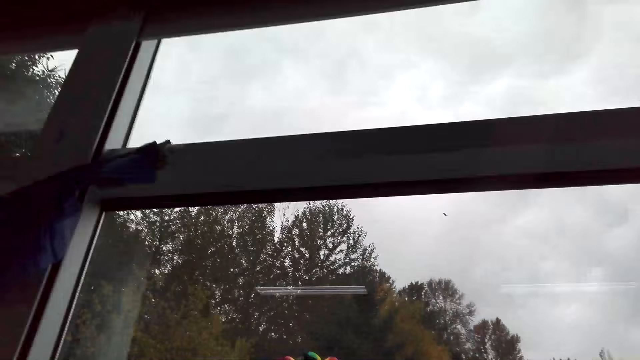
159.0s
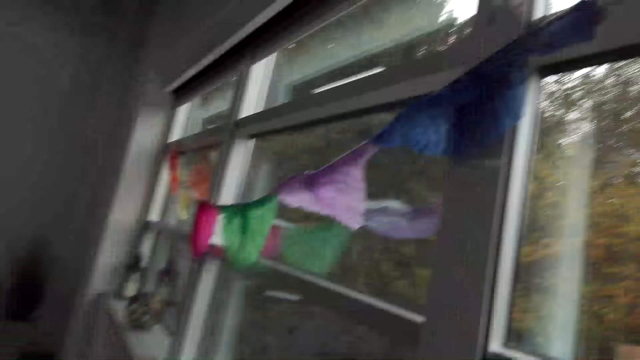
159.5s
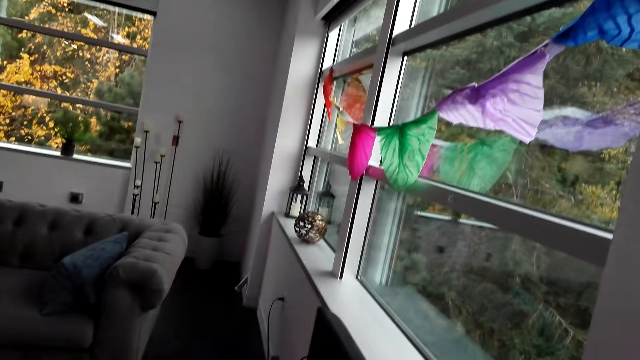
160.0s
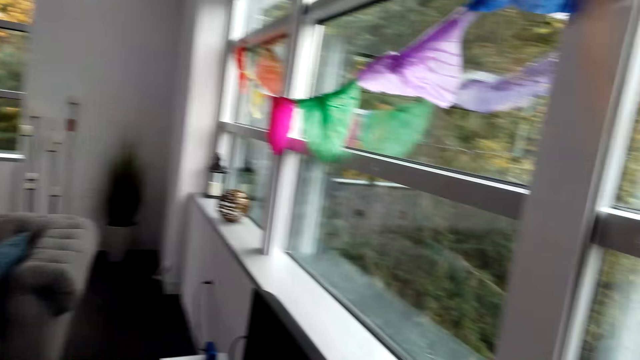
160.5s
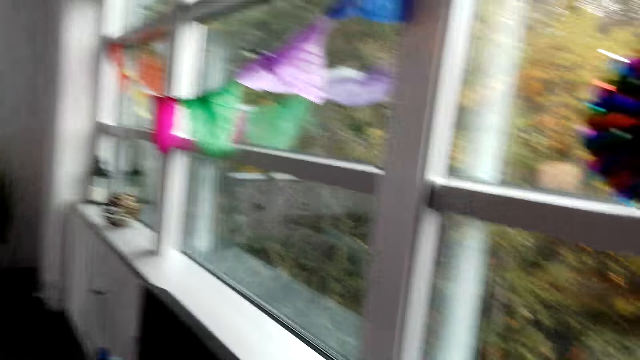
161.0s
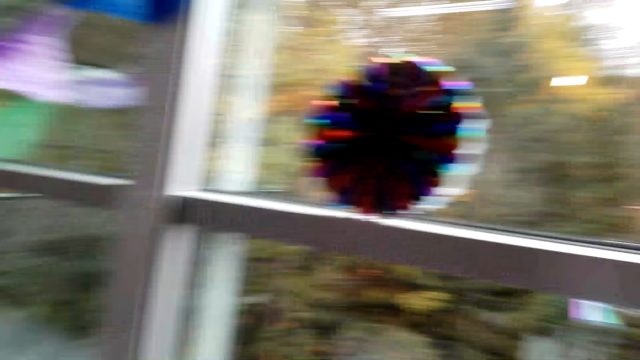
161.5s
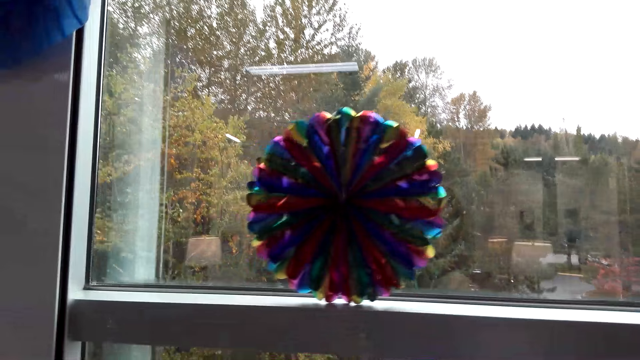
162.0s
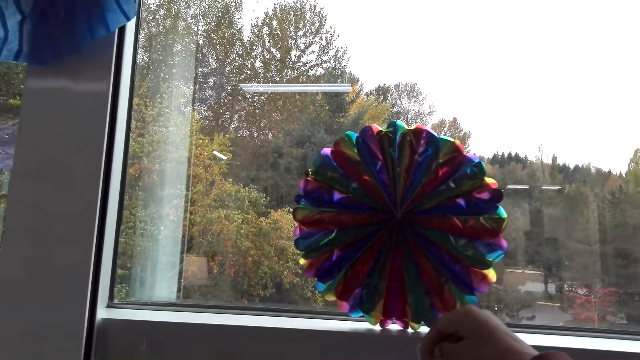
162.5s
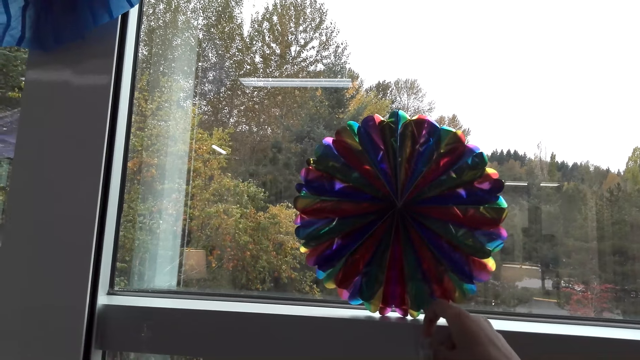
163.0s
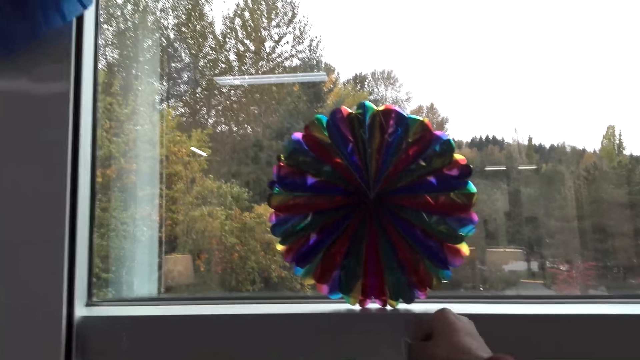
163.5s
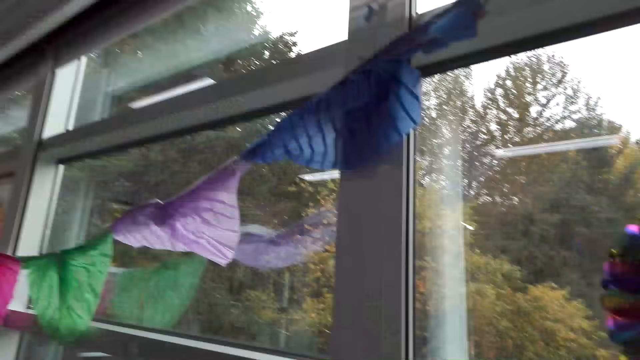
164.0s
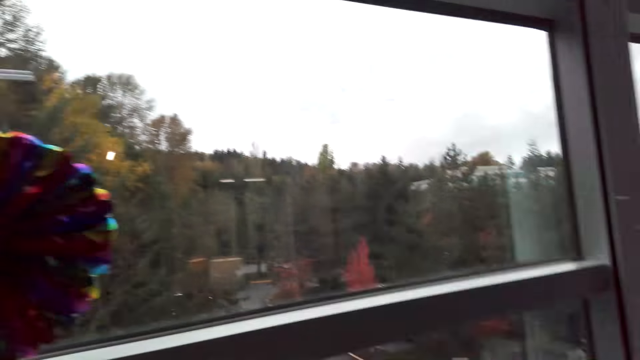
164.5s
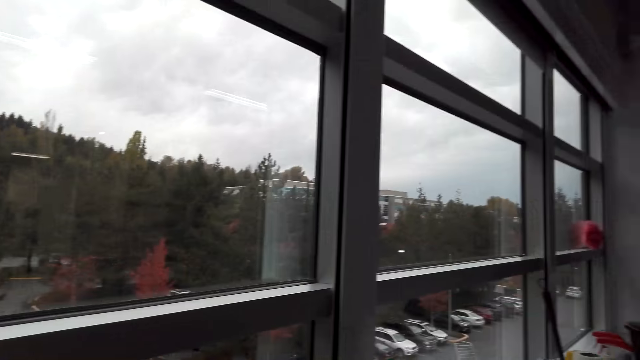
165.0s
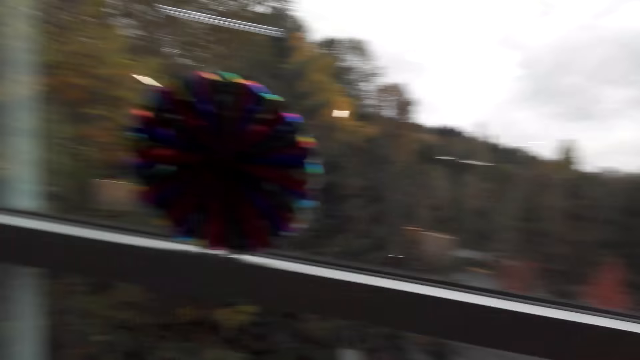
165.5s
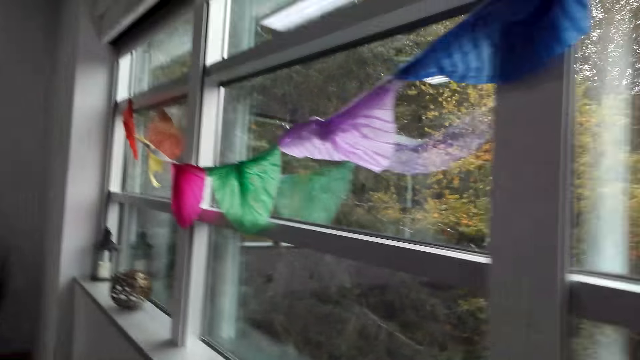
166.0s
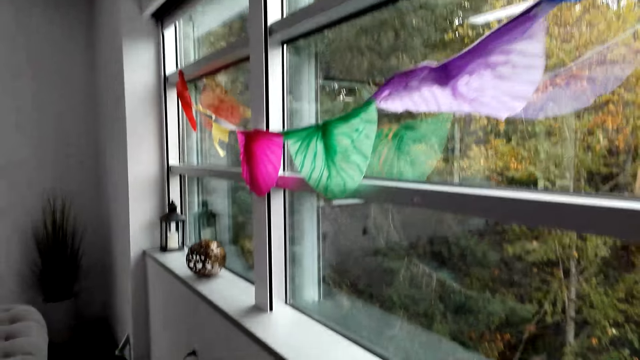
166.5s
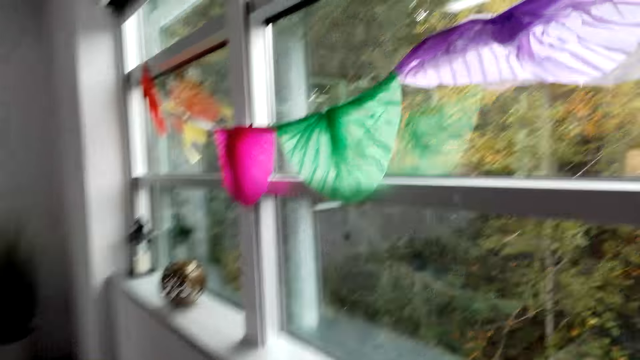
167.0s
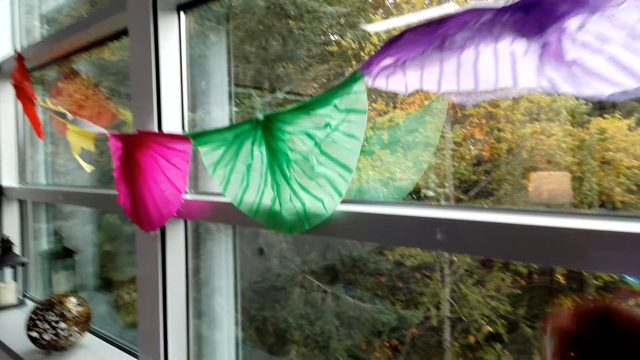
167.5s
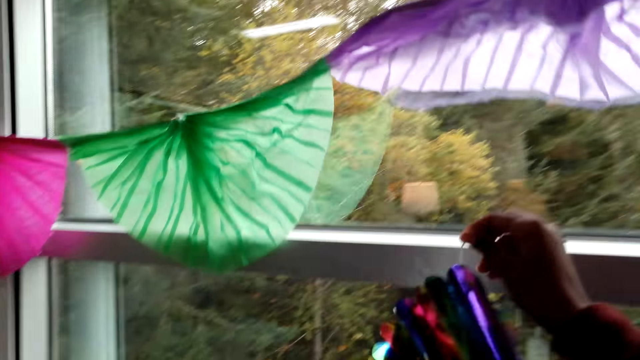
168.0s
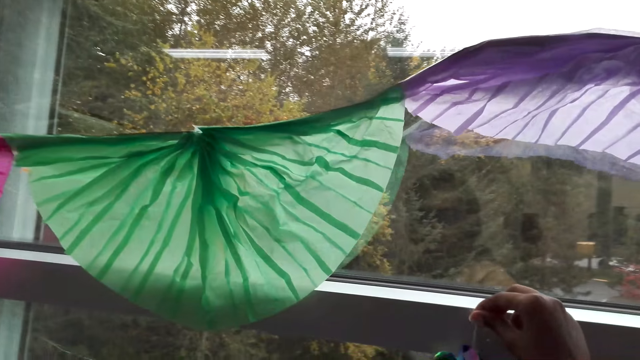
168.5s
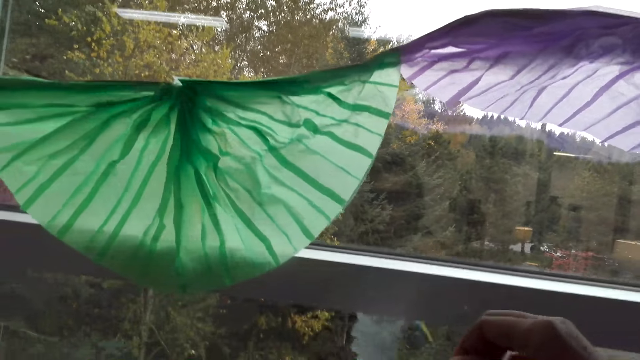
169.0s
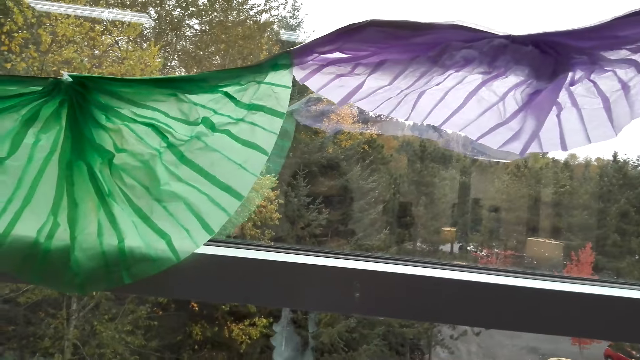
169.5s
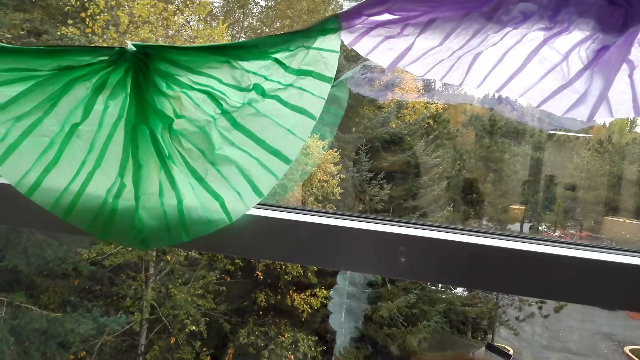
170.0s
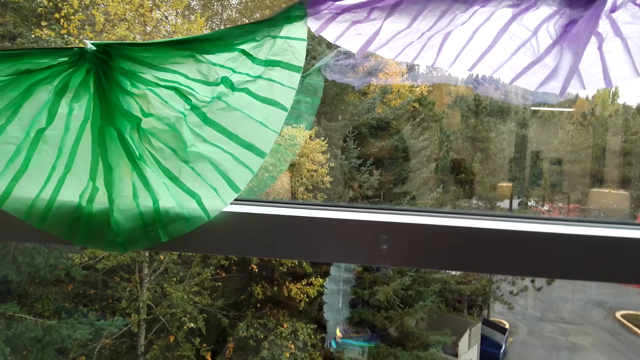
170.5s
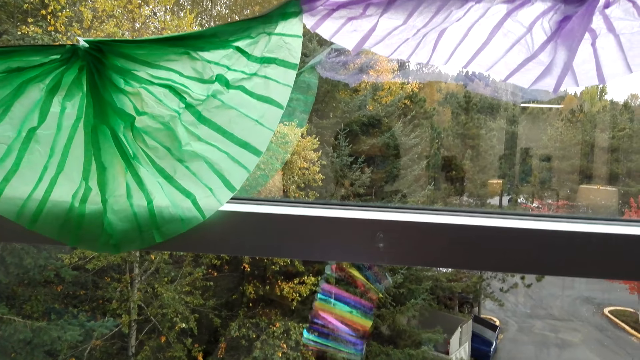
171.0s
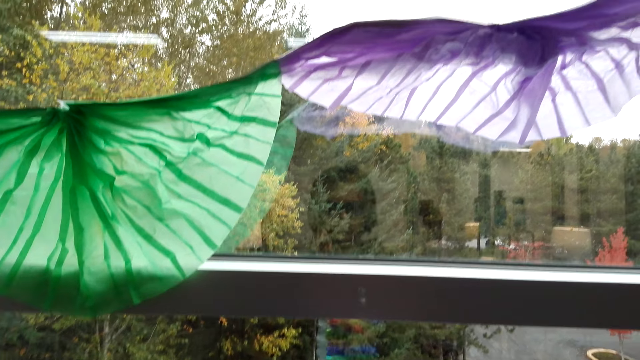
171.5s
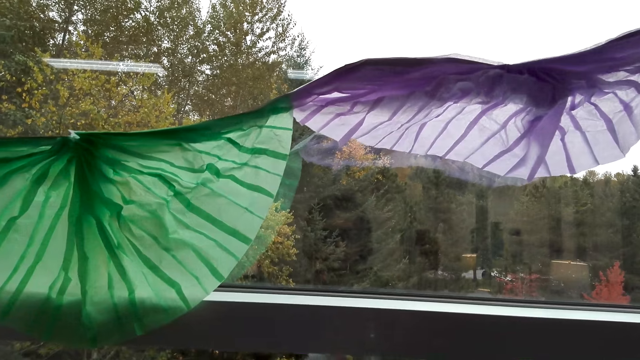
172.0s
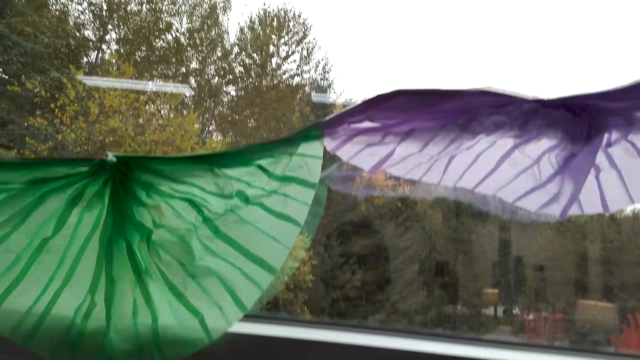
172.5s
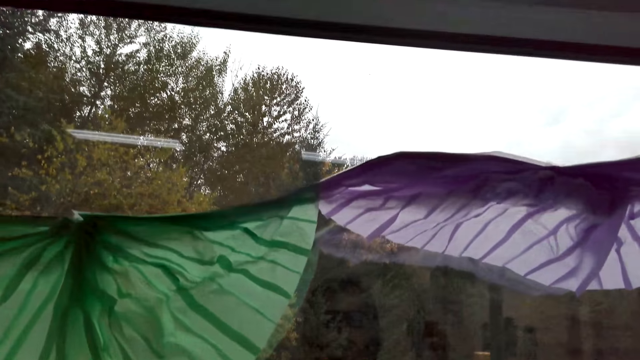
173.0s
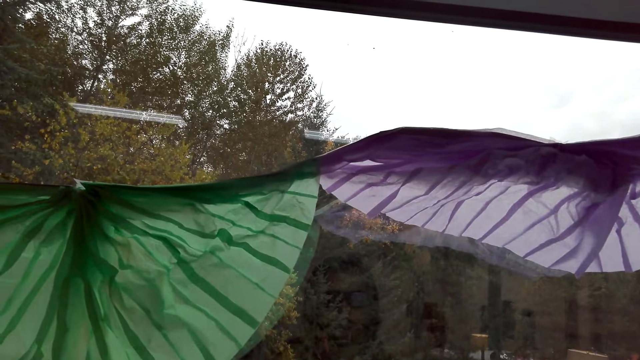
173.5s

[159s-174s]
The camera wearer sticks the other flower on the glass window. She looks around. She walks in the room. She hangs a decorating ribbon. She holds the flower in her hand.

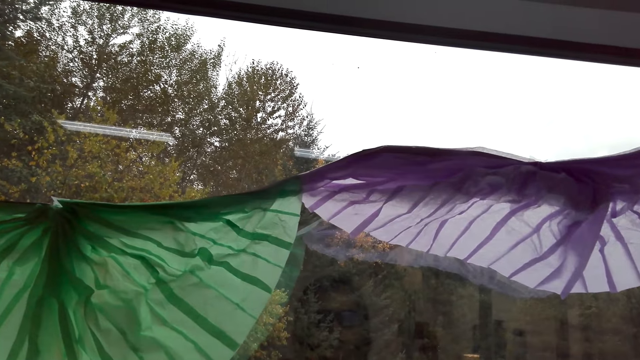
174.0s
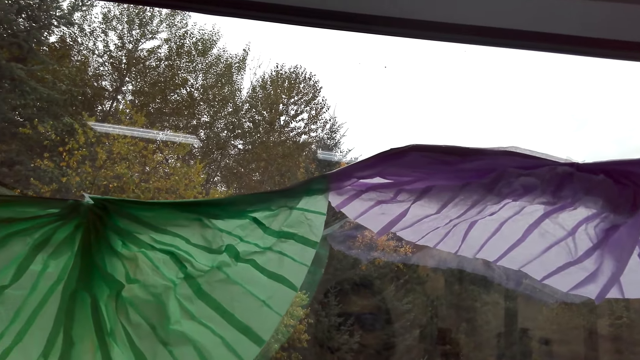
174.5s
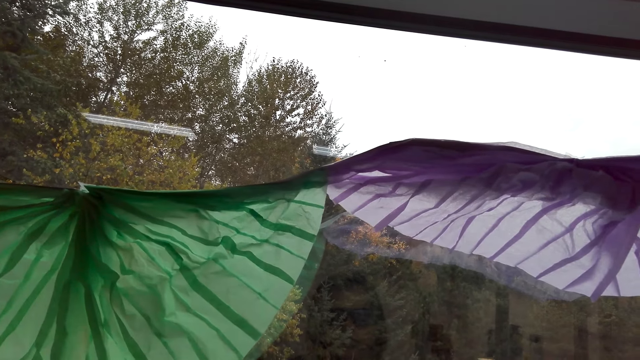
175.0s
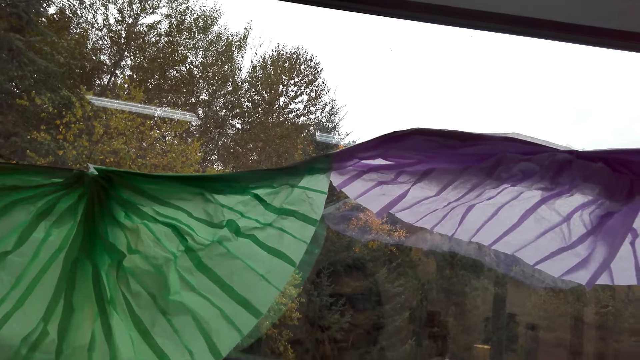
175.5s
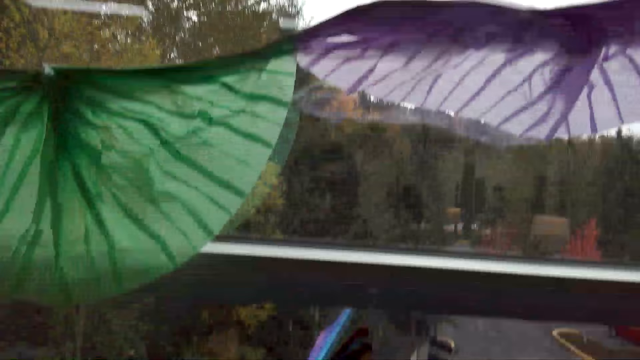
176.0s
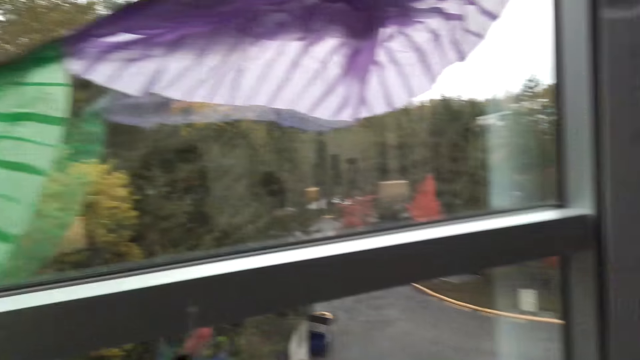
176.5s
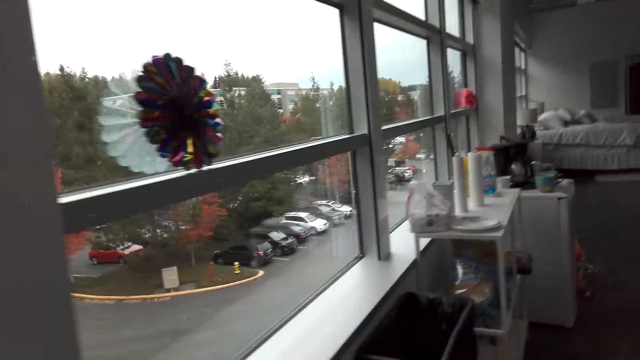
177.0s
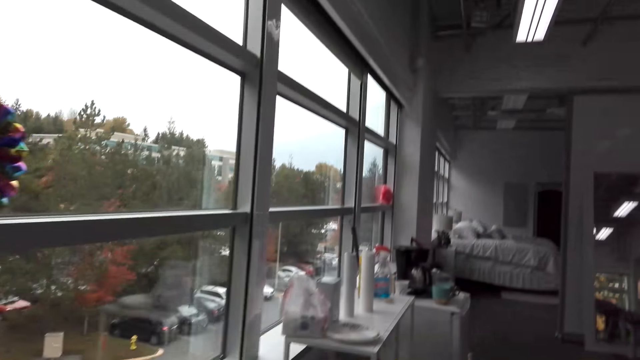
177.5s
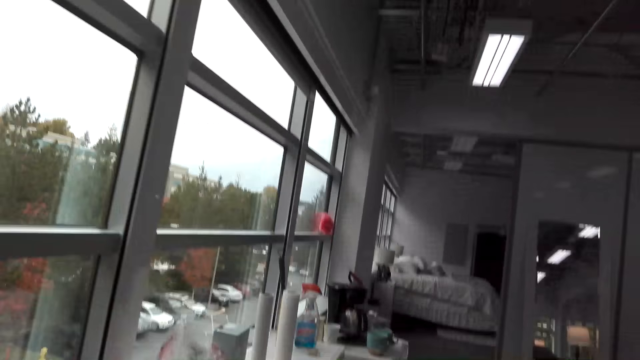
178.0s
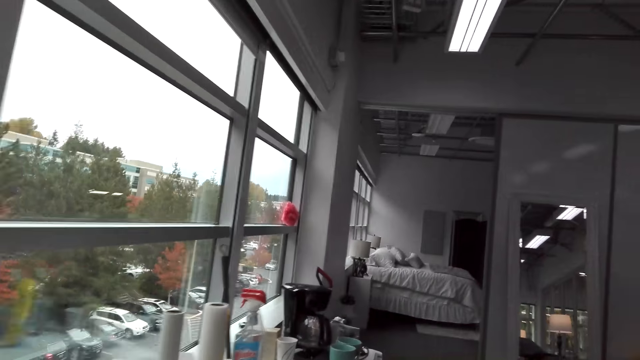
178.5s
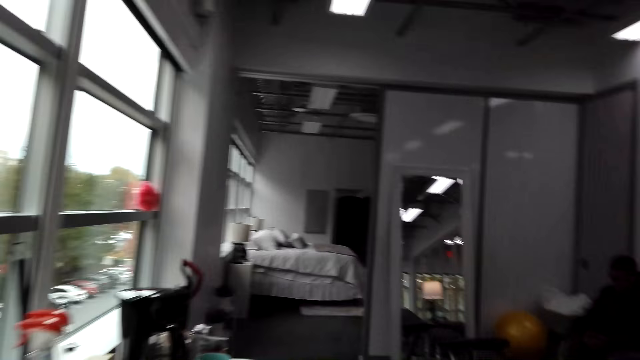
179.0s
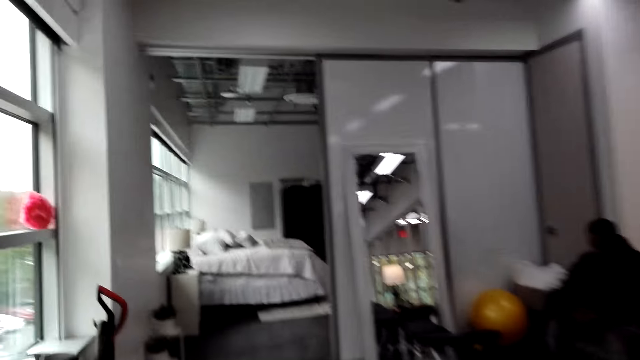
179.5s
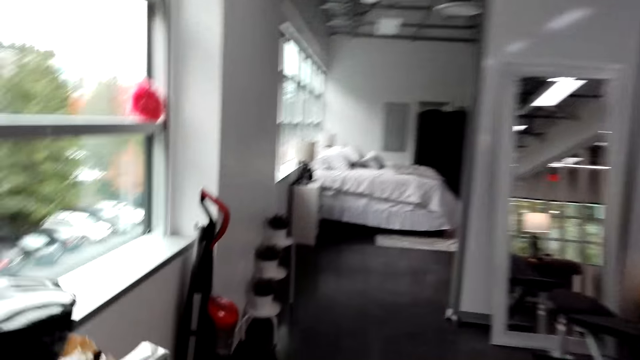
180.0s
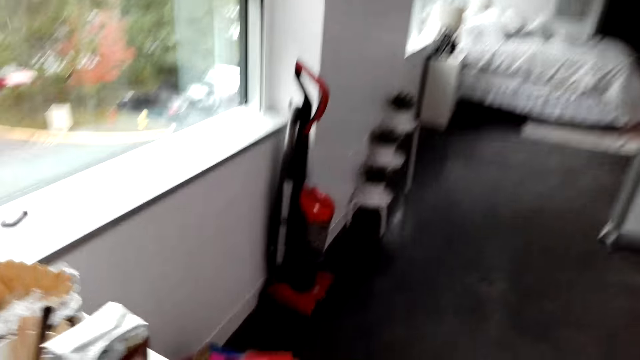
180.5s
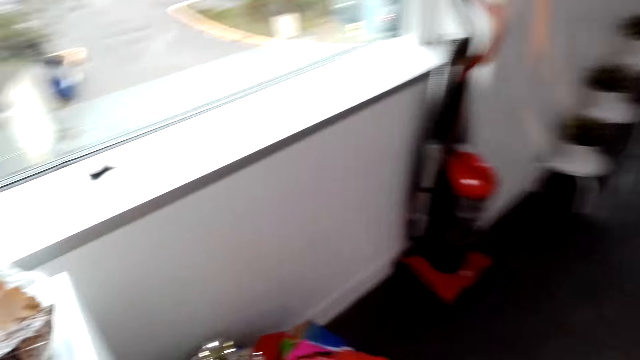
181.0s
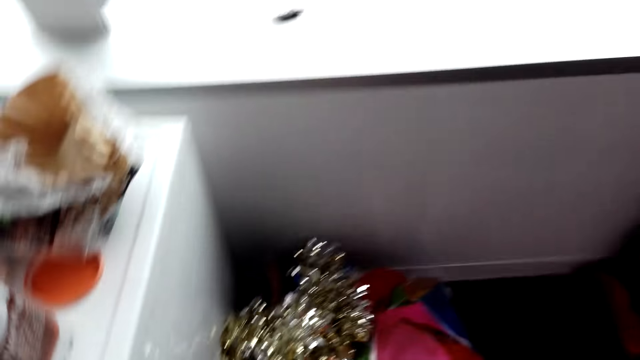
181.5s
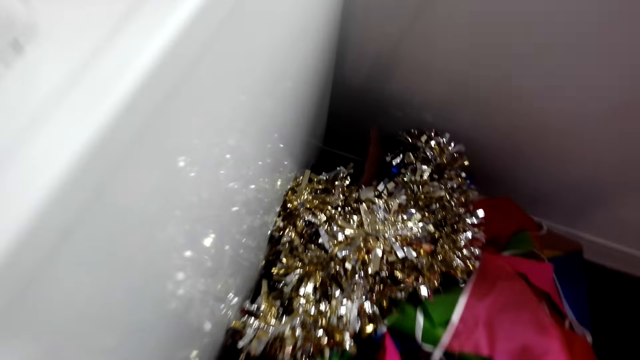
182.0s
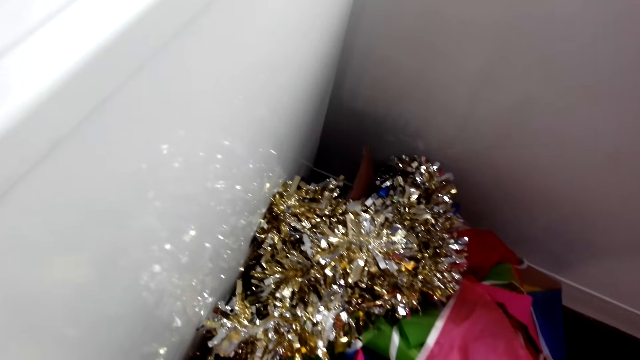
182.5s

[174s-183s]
The camera wearer walks a few steps.
